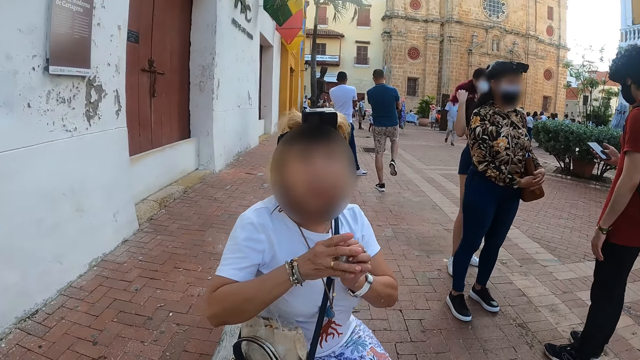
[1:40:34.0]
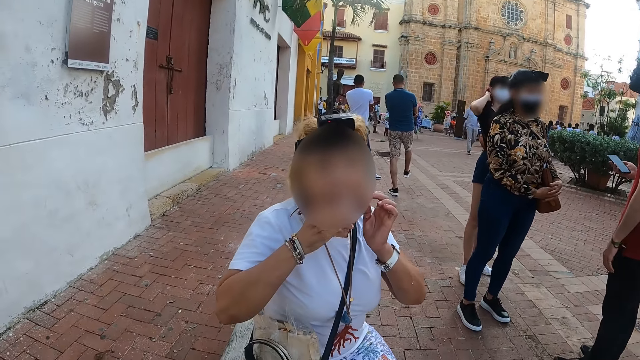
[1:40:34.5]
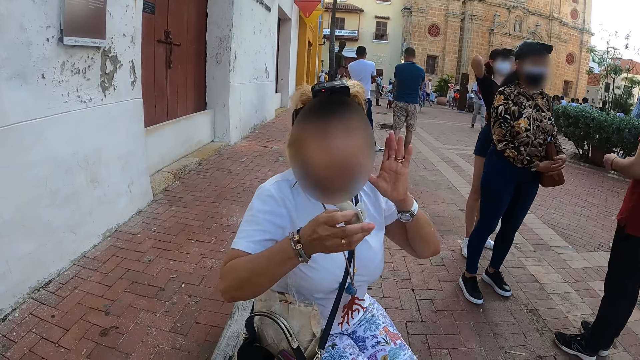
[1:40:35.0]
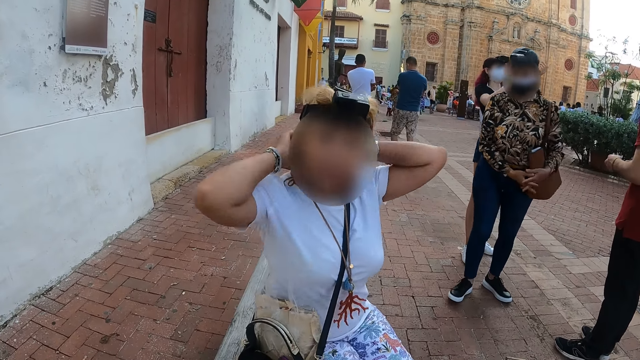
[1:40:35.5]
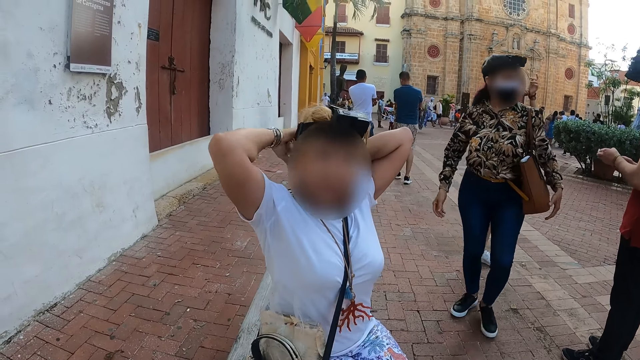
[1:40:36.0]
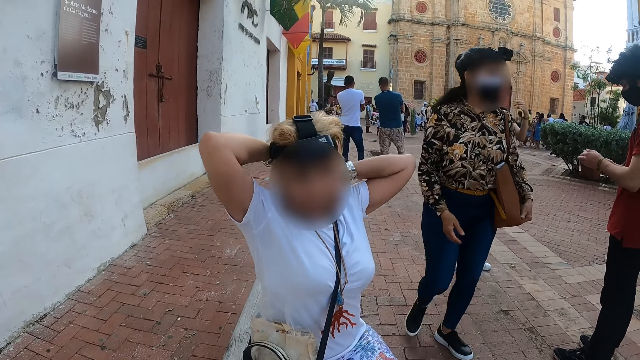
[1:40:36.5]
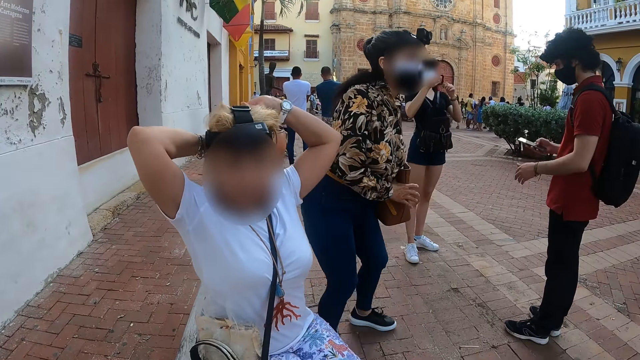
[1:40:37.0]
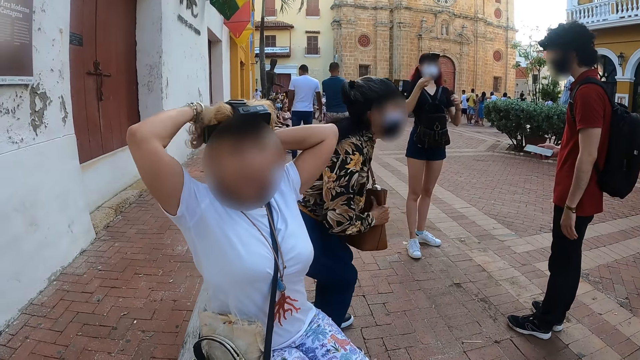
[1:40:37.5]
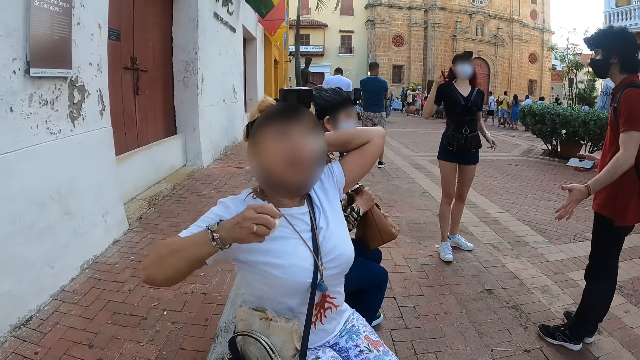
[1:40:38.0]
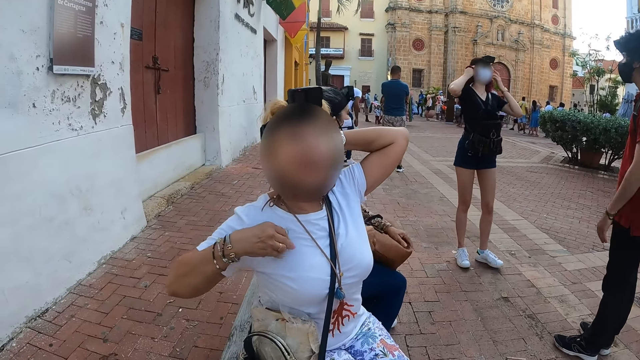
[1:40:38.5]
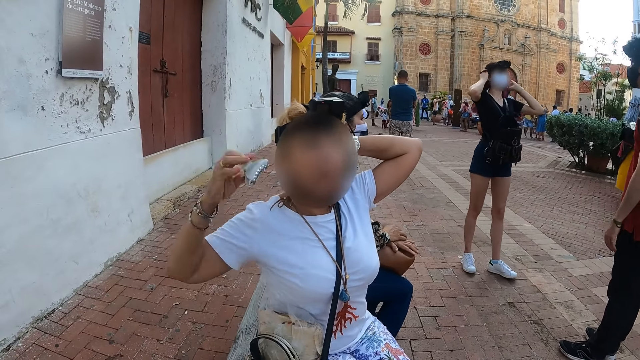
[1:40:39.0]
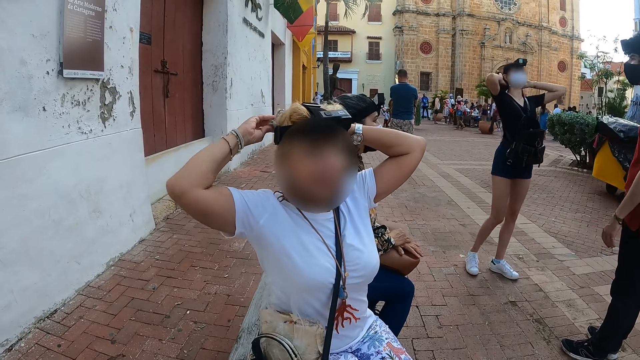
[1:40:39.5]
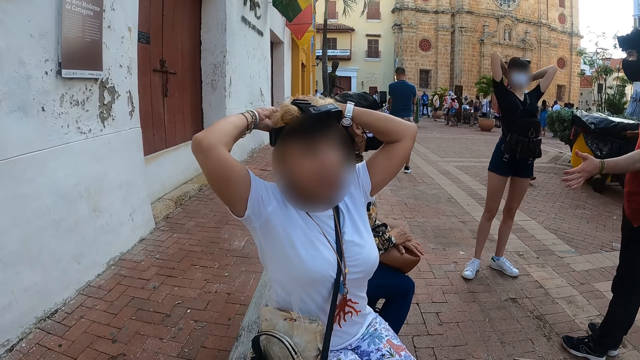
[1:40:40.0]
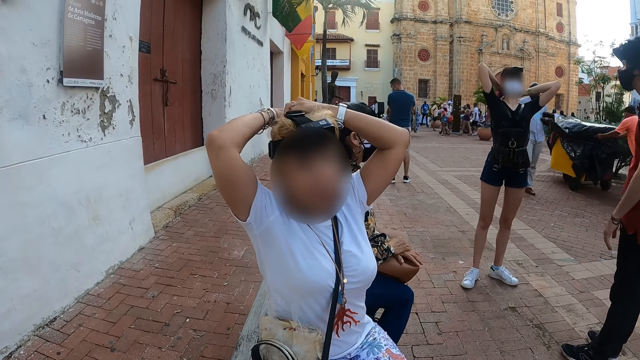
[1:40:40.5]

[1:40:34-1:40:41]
A person folds the hair with a hair clip.

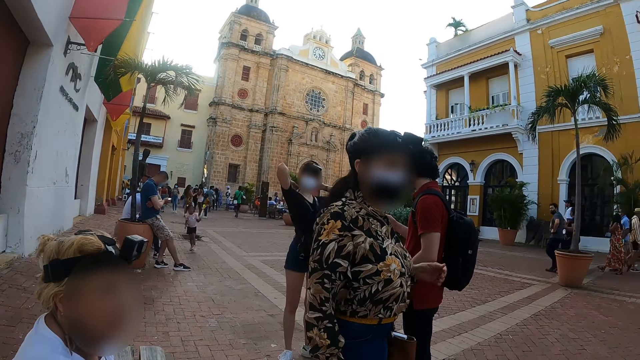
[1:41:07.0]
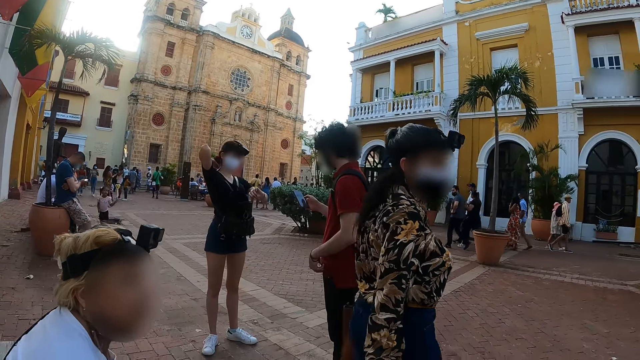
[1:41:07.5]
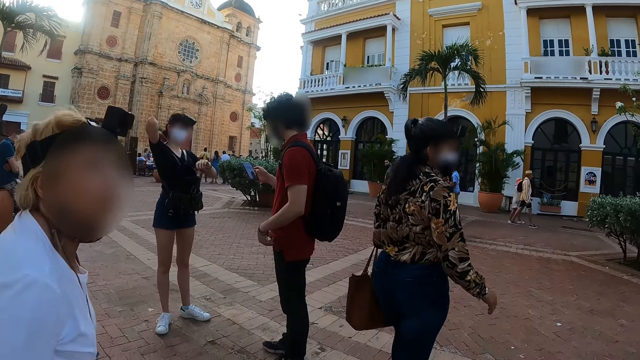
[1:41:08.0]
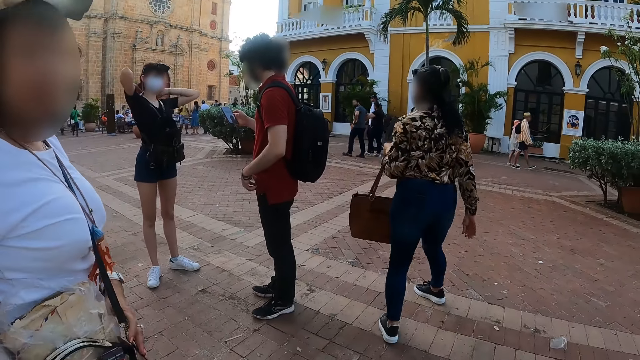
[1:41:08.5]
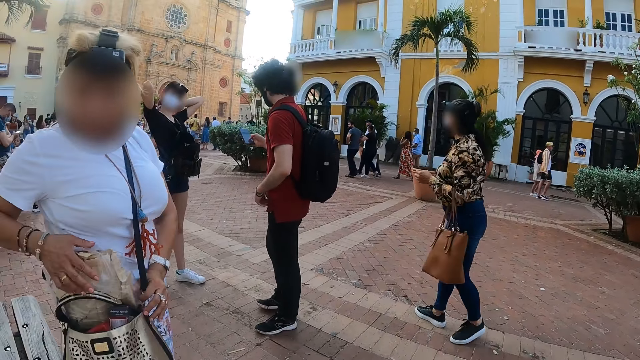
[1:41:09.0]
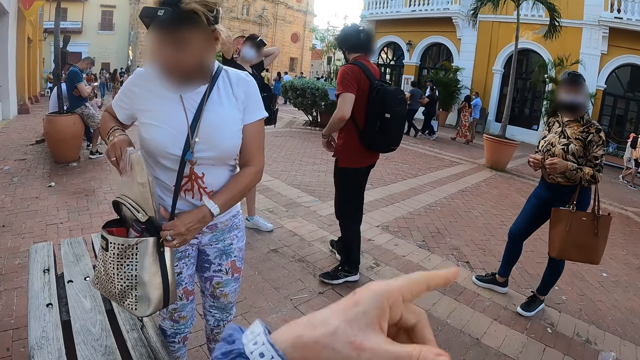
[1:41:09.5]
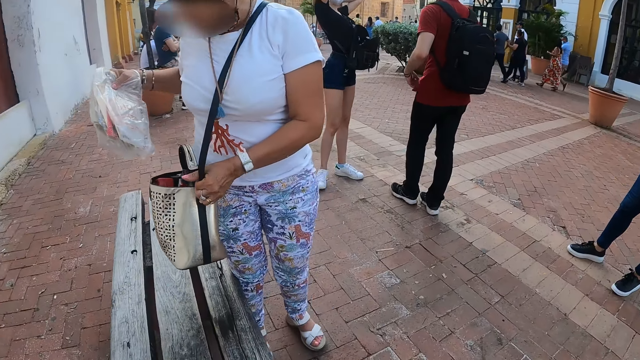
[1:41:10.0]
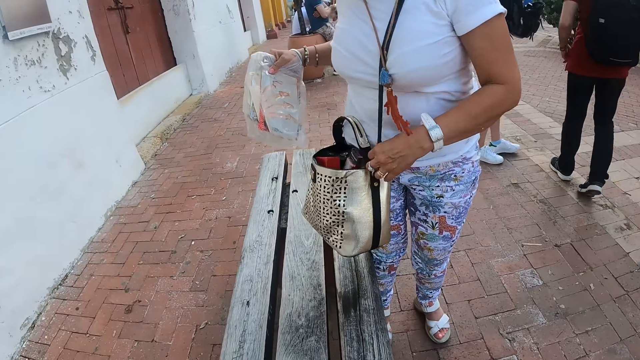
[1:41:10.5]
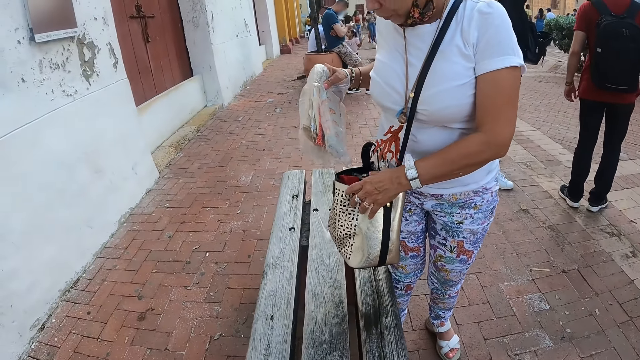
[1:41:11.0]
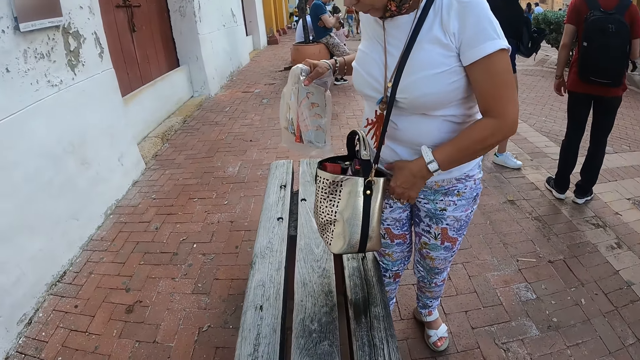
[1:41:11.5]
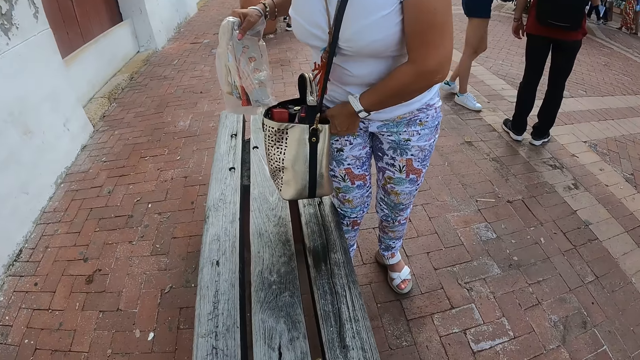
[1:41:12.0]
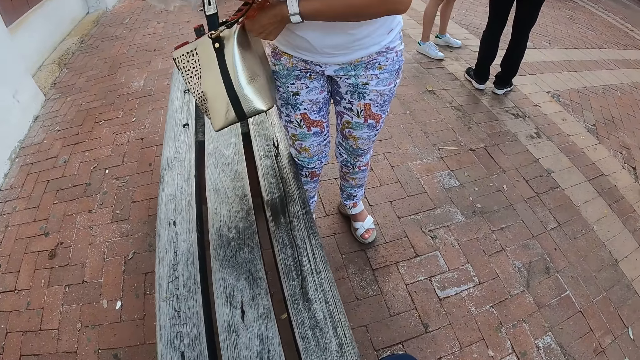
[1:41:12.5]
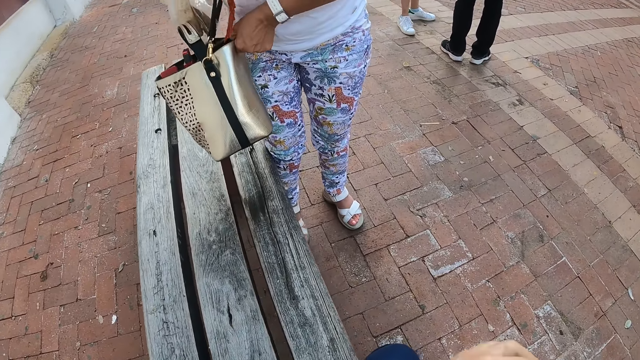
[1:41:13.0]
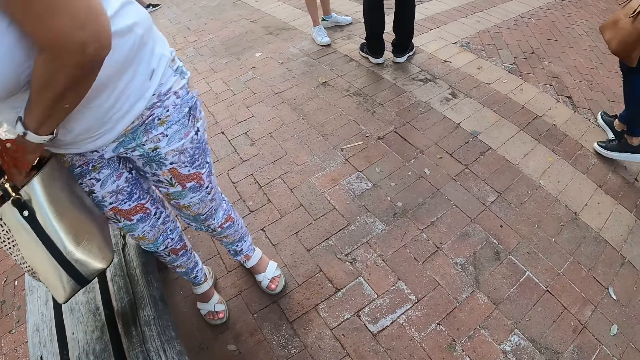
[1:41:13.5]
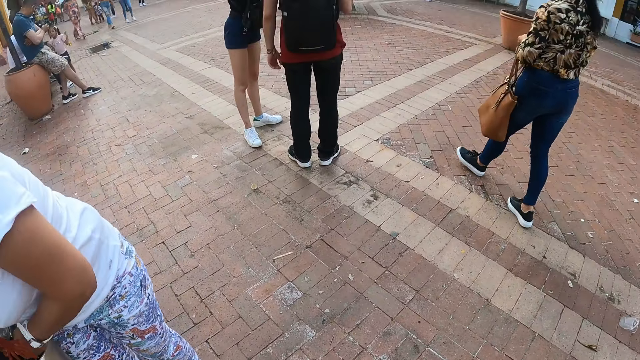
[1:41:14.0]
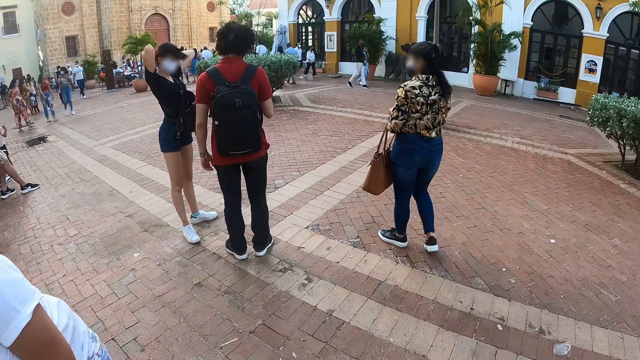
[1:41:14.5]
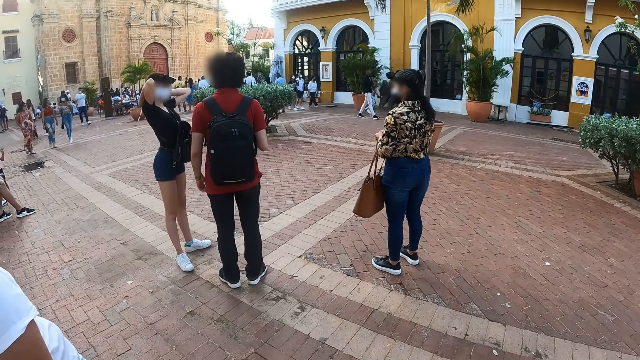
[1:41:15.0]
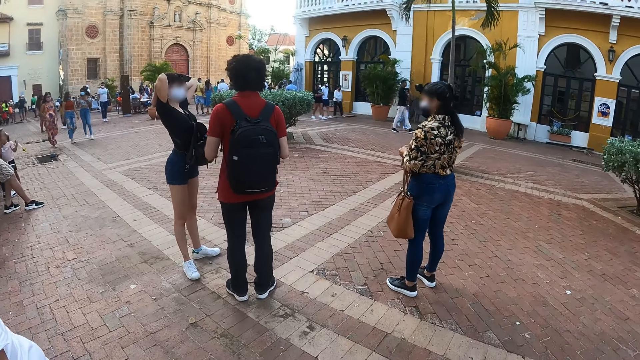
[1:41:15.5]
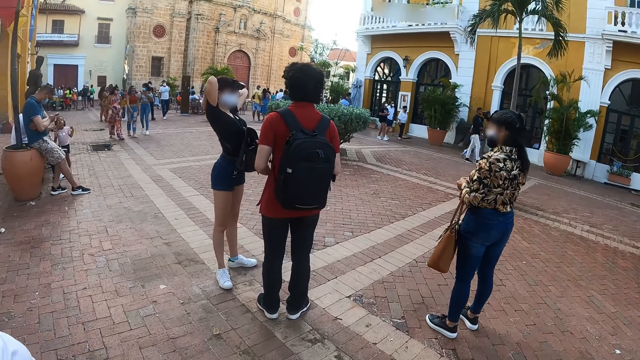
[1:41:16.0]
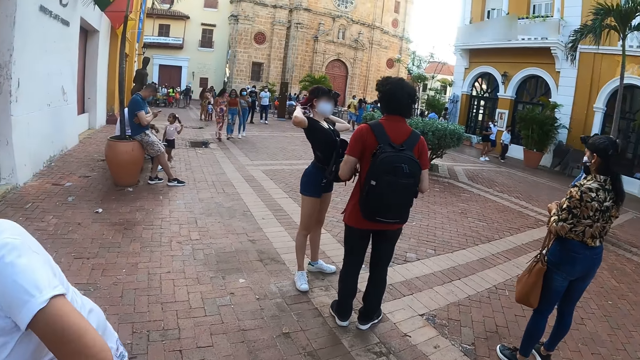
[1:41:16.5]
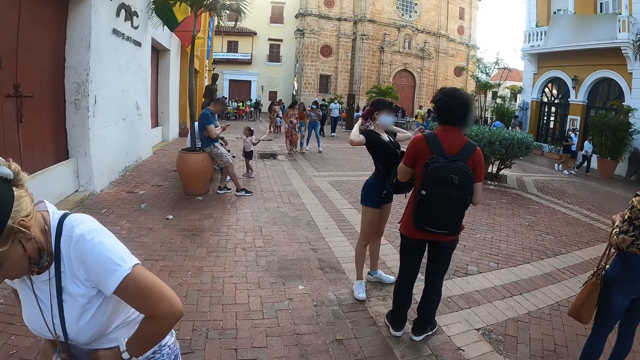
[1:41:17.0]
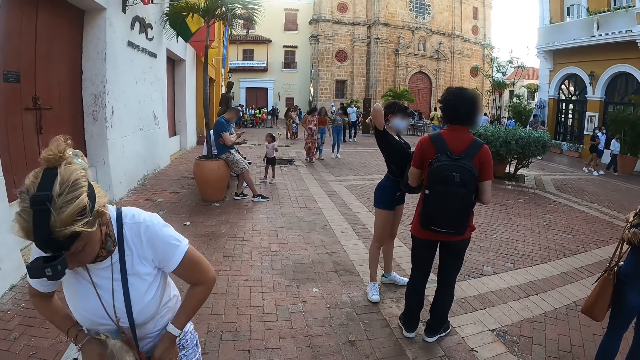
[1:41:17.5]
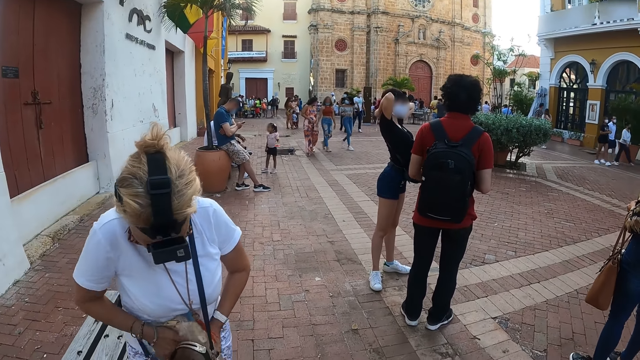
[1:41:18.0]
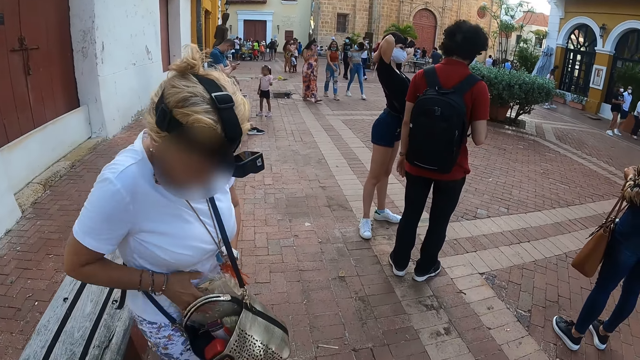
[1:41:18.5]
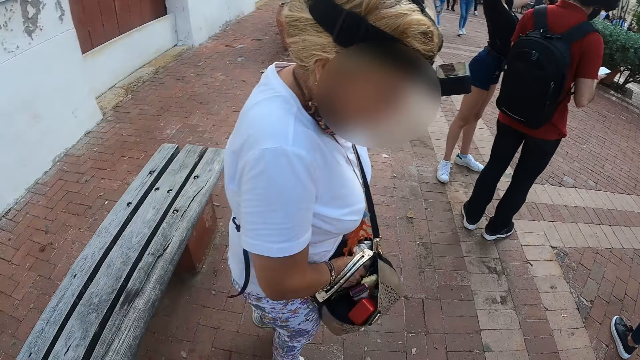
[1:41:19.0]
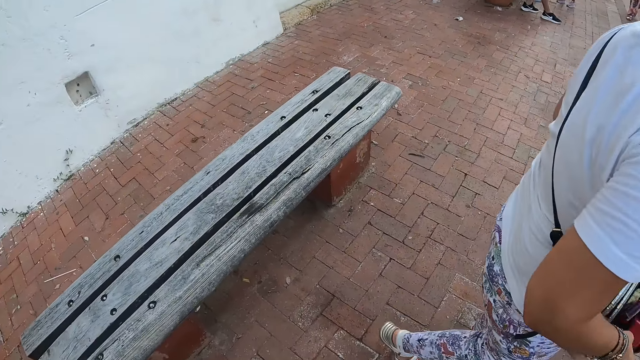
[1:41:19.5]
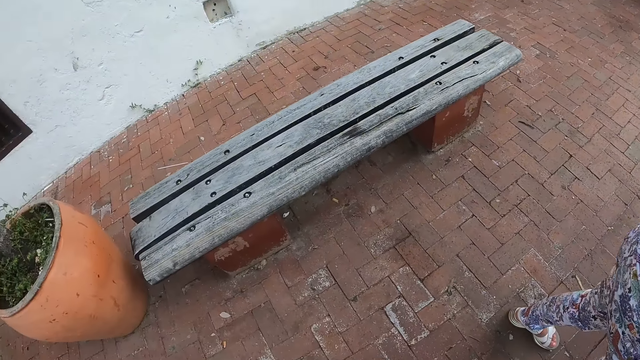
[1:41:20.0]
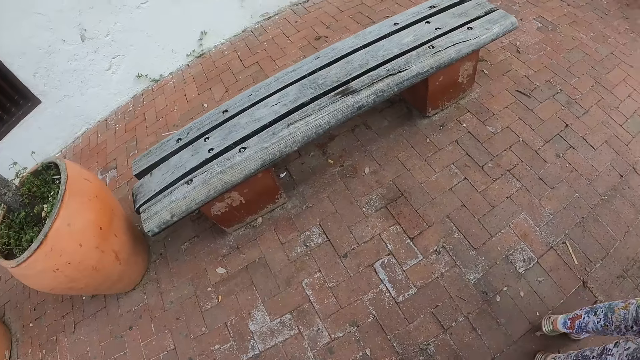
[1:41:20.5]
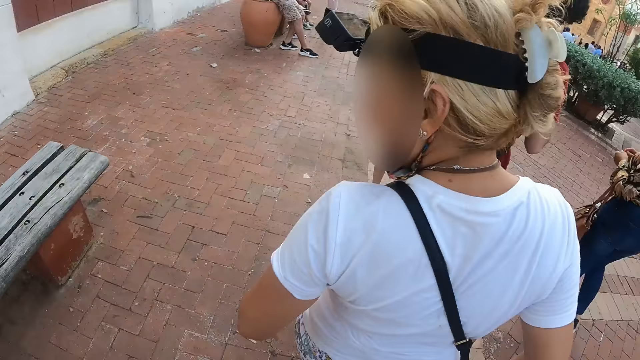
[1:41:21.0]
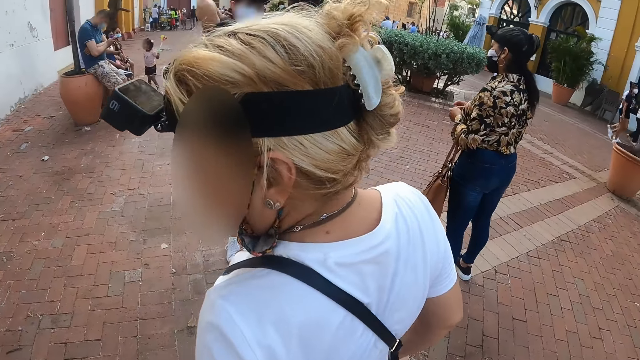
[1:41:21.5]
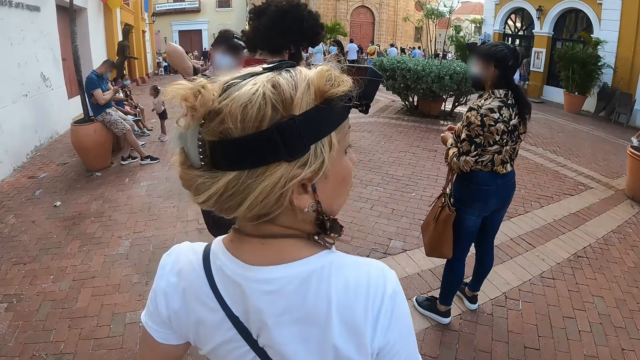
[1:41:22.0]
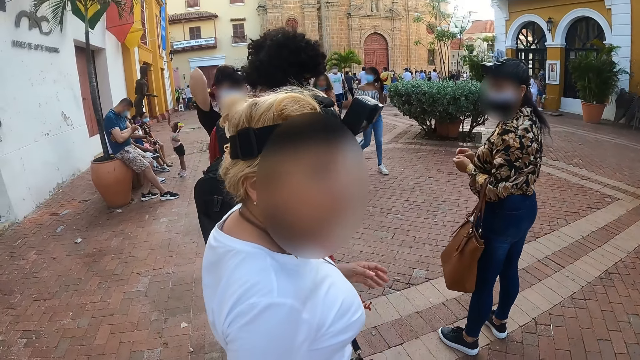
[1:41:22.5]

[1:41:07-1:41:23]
The camera wearer moves the left hand. They look around. They walk along the road.
